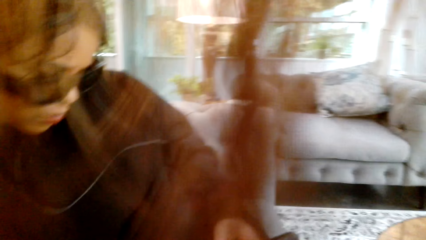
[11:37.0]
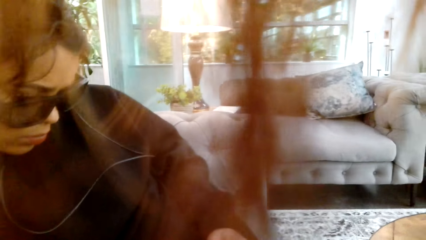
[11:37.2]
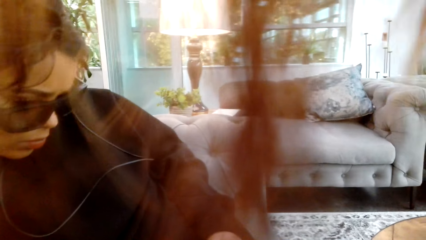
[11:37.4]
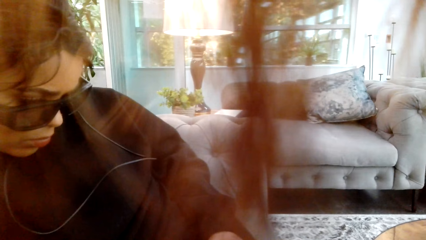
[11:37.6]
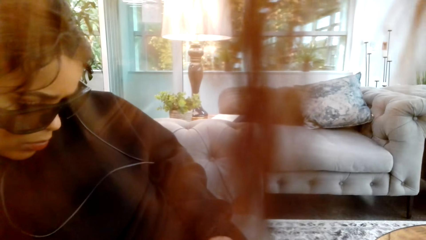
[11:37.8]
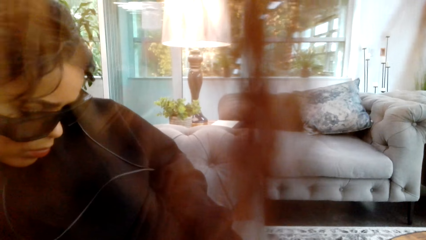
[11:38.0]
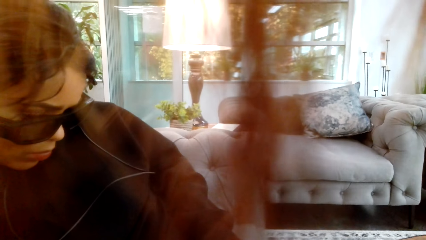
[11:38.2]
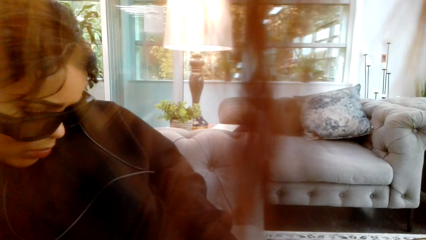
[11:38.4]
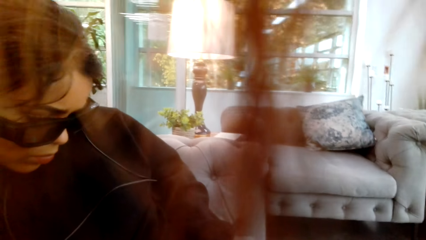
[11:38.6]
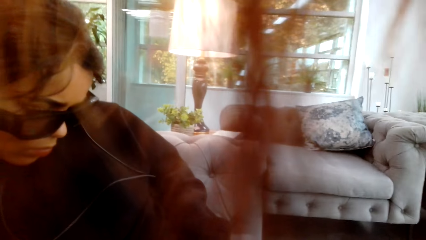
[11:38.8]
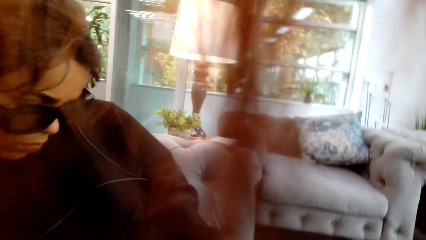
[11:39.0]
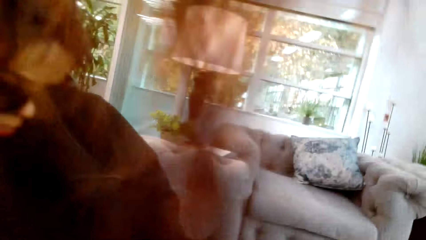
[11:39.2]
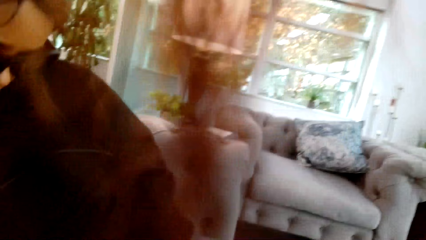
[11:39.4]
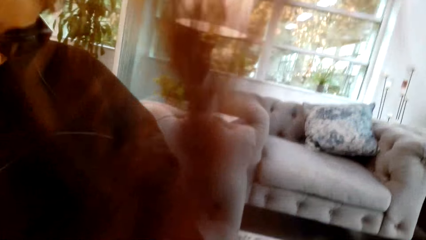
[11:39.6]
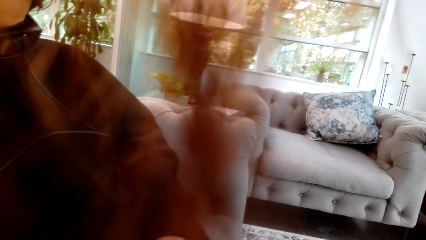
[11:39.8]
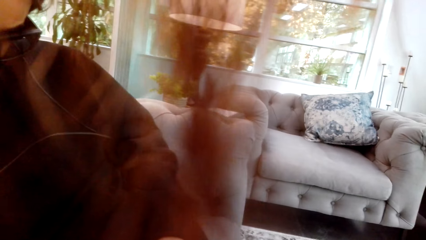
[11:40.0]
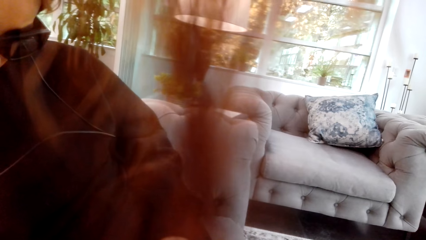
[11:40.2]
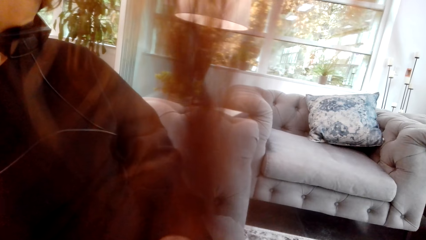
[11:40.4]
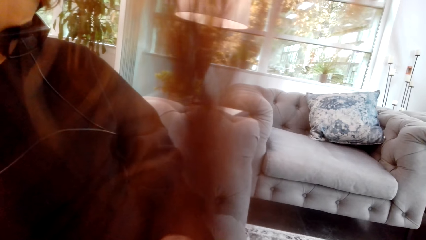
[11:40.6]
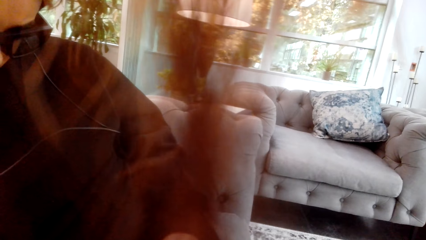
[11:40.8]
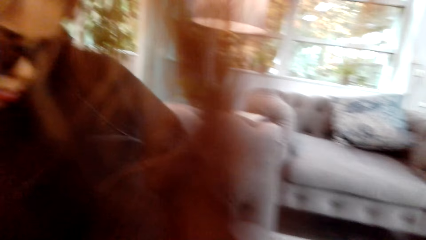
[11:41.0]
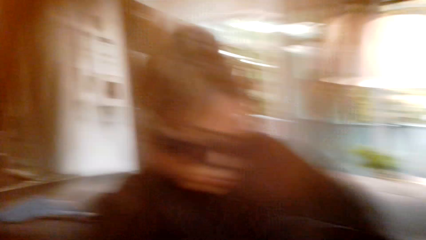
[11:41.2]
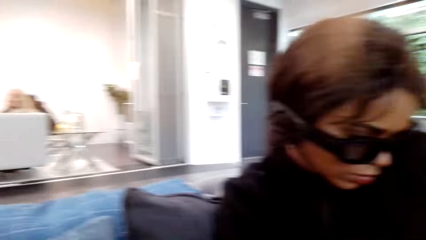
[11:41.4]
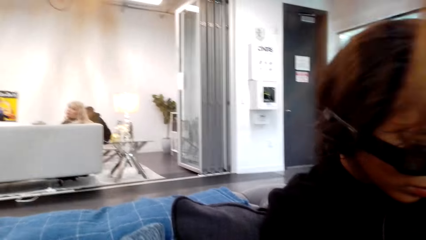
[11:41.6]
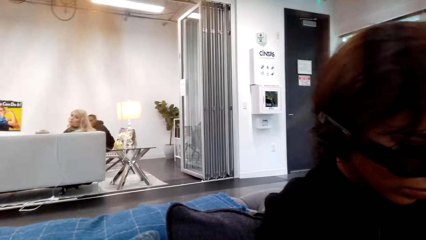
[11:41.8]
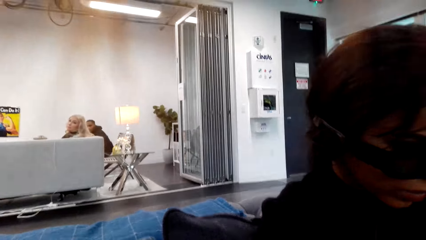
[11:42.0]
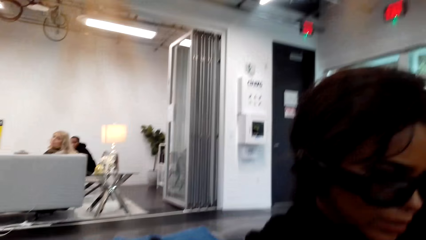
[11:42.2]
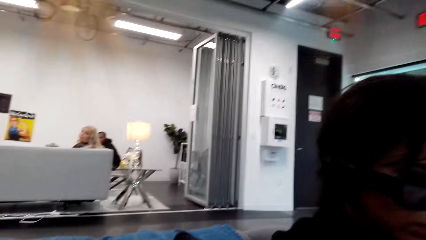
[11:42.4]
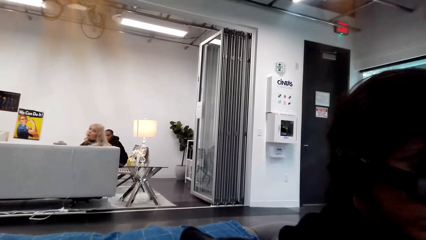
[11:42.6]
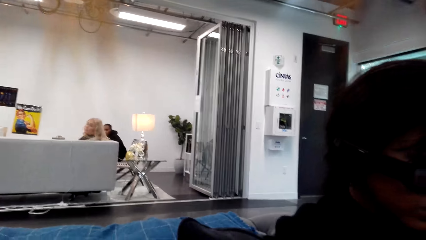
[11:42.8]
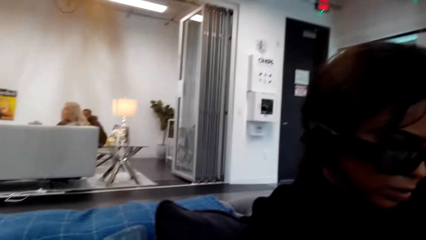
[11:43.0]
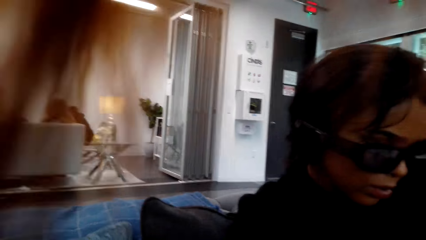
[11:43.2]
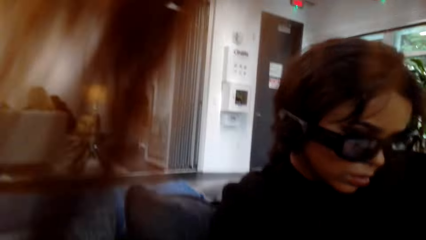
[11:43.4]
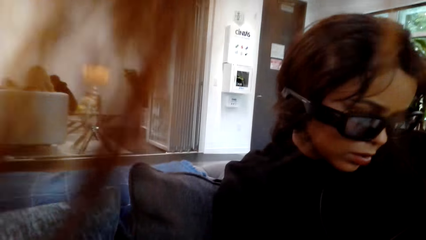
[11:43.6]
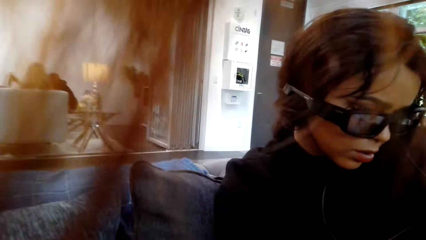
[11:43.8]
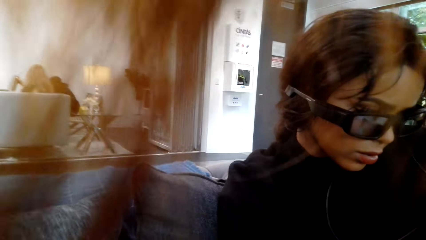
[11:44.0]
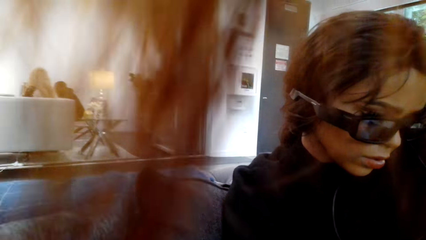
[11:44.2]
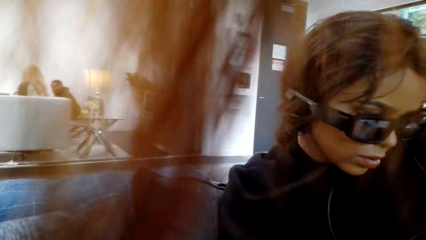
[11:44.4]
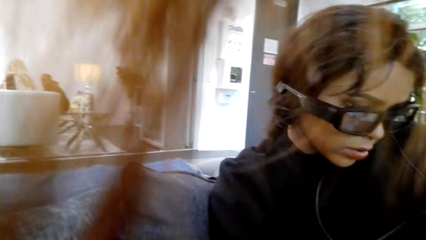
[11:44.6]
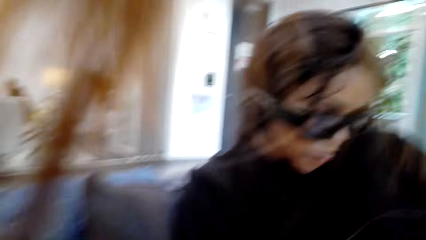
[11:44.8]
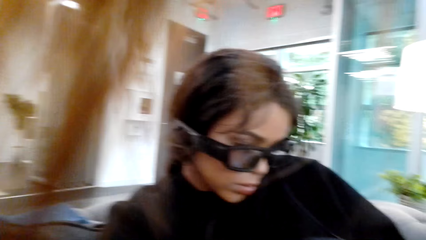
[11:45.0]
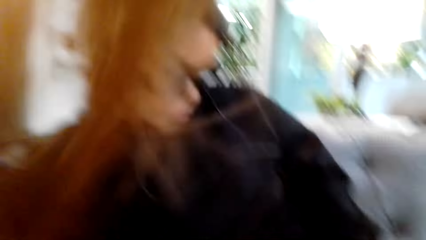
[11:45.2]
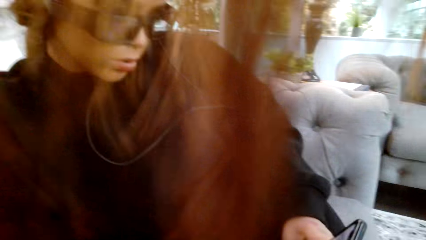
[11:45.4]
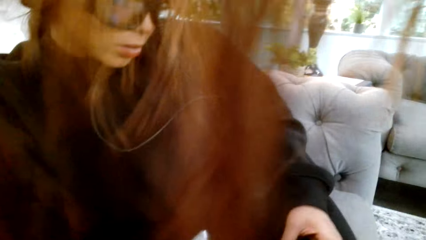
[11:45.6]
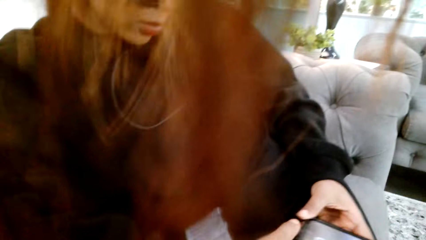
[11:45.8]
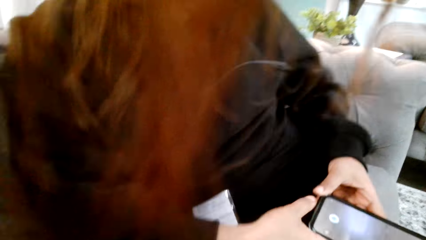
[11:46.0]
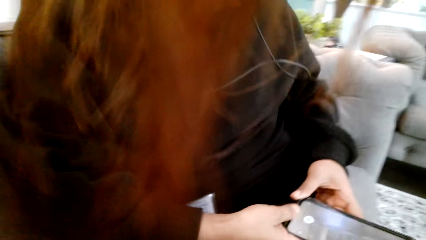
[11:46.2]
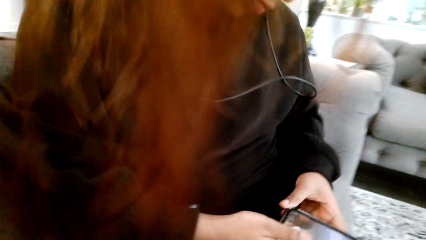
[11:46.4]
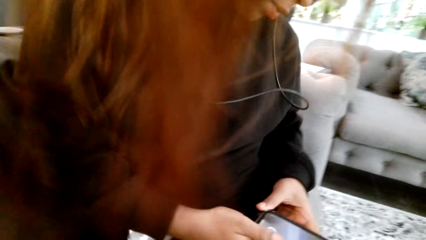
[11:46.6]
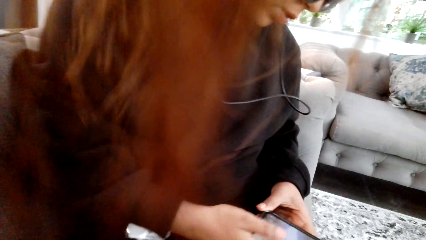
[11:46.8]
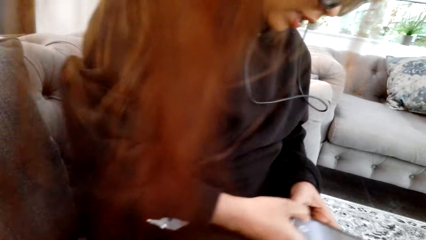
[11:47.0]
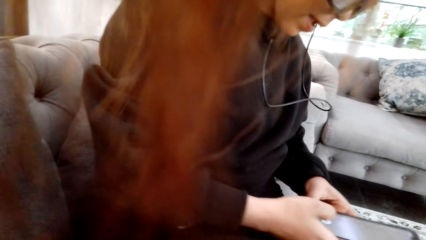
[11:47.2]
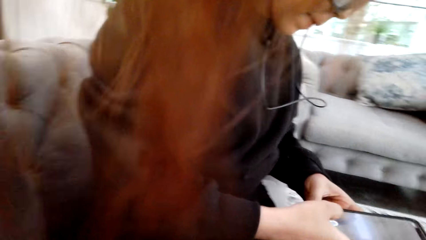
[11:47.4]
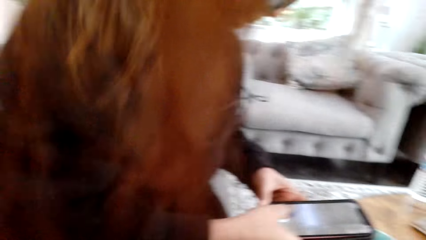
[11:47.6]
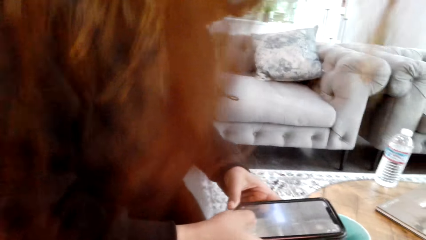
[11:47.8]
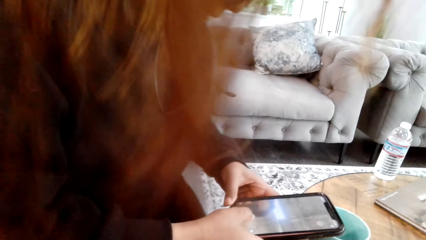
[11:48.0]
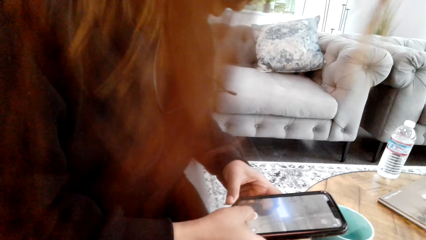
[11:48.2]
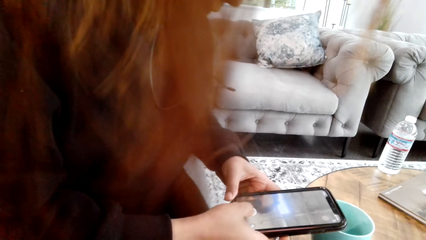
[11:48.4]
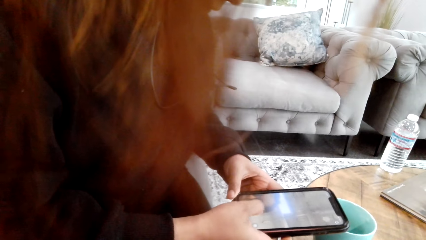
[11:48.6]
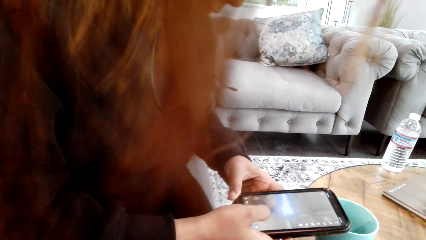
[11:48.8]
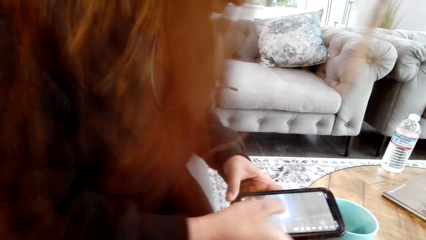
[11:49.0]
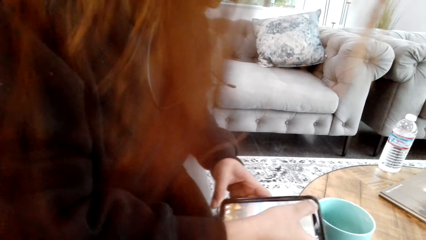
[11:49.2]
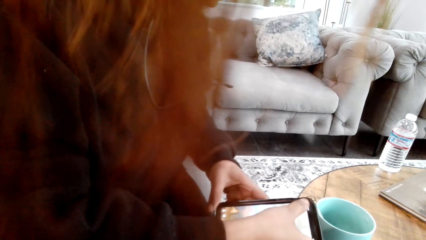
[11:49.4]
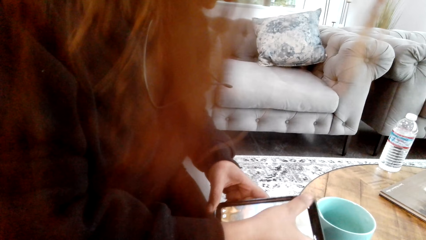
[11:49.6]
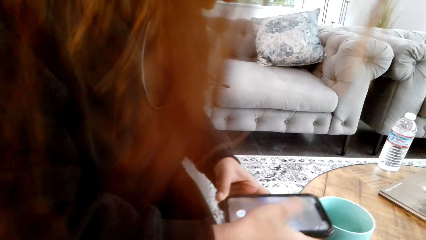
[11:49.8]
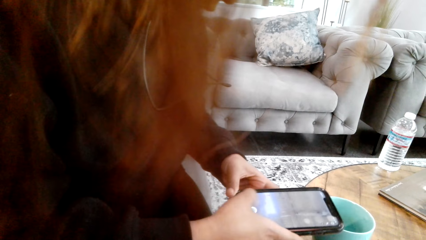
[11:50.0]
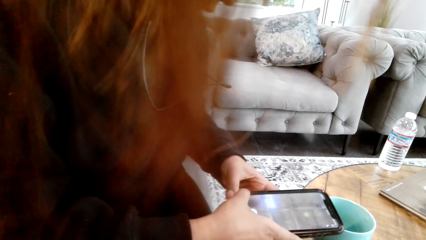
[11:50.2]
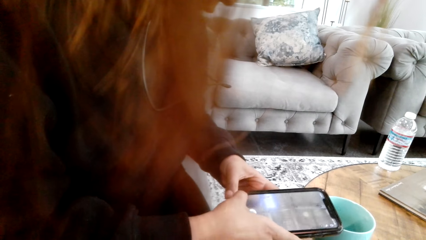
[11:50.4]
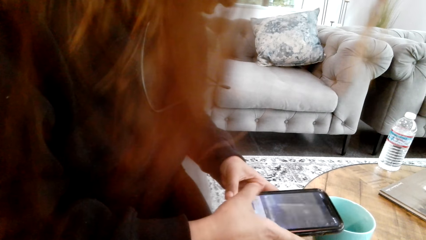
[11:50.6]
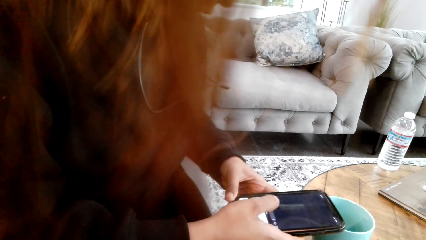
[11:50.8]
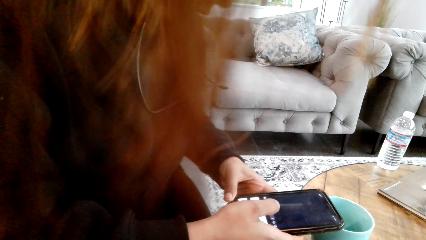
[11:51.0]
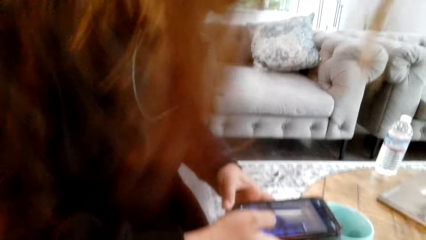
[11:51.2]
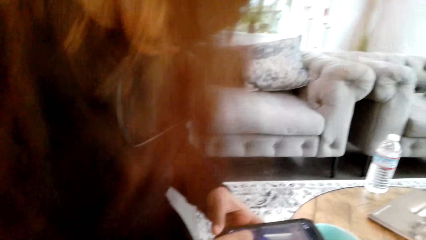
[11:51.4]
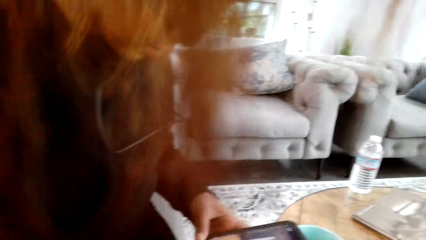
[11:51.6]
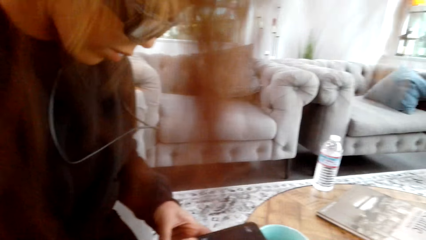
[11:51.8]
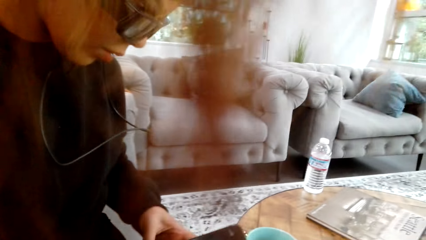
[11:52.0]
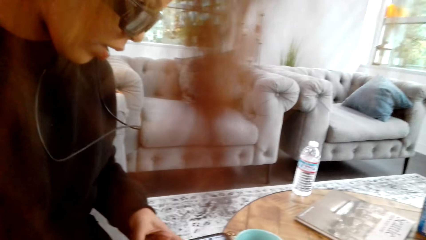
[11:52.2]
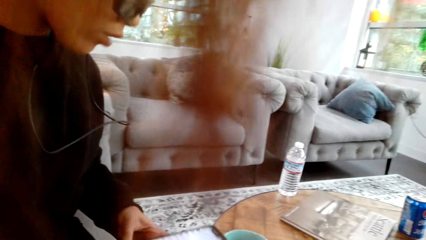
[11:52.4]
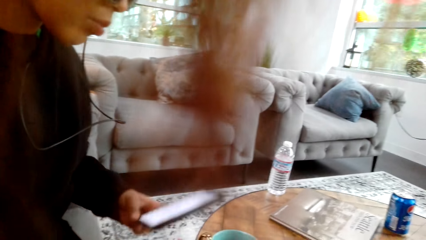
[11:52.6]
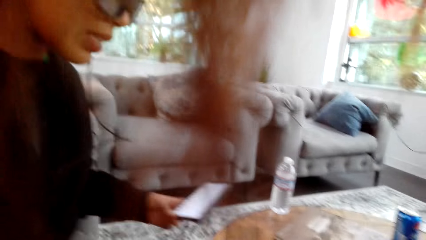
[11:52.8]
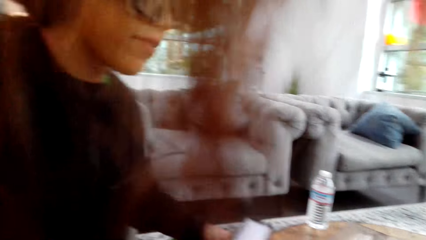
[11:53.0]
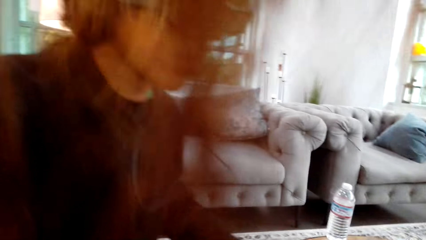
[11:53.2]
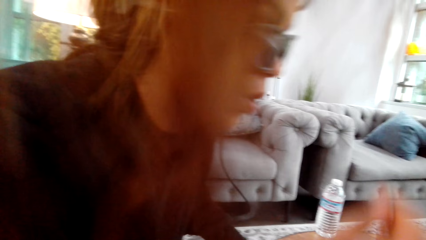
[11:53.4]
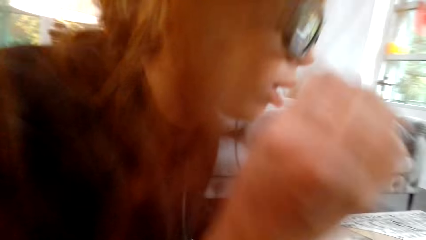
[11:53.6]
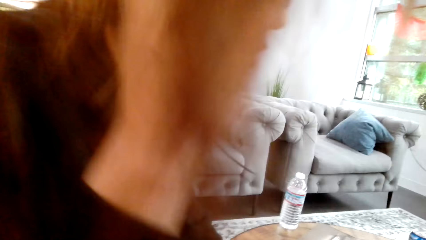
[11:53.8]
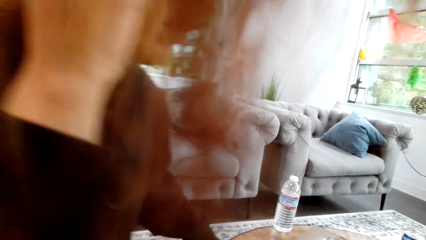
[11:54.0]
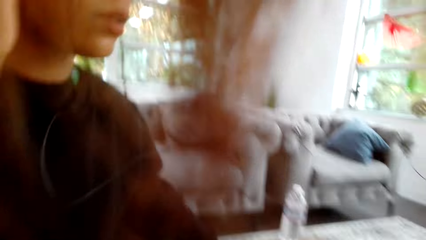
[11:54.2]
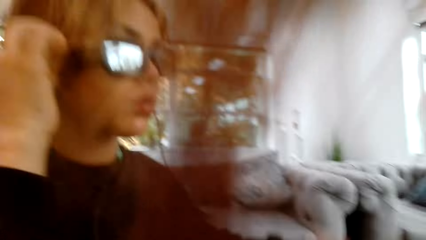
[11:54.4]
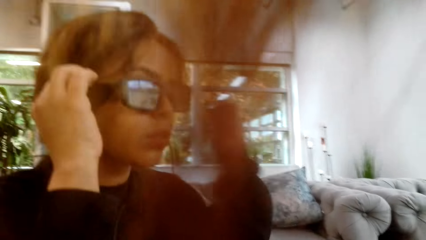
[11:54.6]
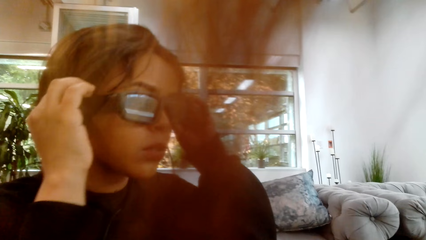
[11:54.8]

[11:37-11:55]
A lady looks around a room. The camera wearer looks around the room. Another lady looks around the room. A man looks around the room. The first lady operates a phone with her hands. The camera wearer looks around the room. A person puts the phone on the table.
